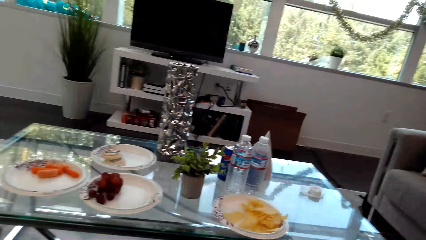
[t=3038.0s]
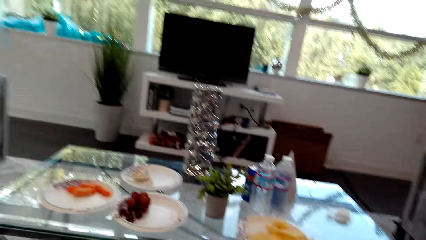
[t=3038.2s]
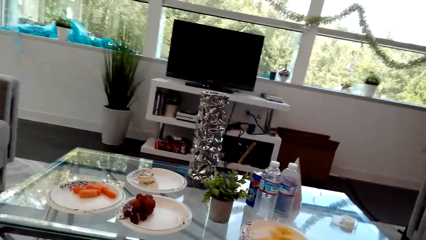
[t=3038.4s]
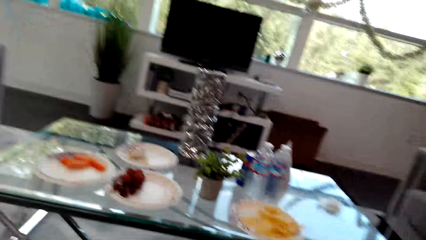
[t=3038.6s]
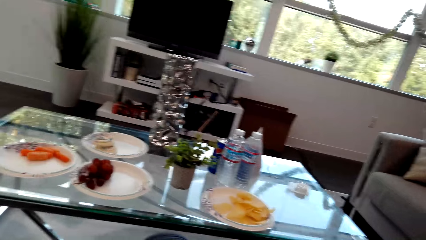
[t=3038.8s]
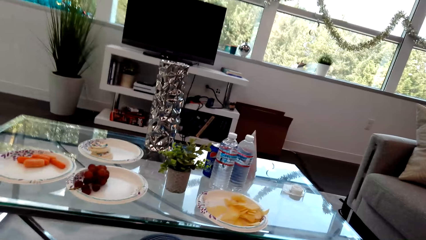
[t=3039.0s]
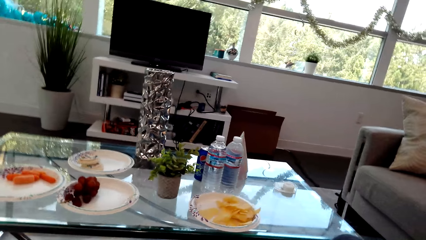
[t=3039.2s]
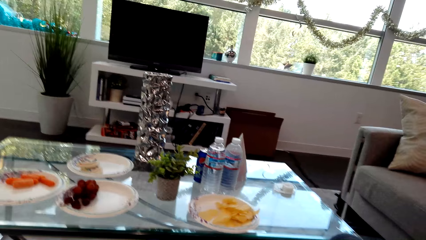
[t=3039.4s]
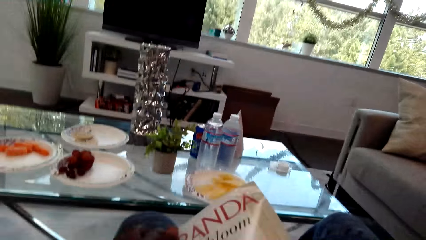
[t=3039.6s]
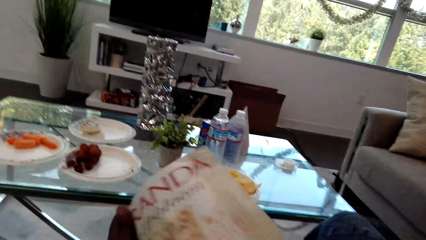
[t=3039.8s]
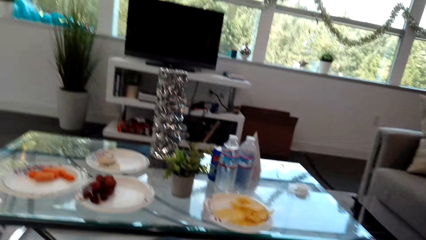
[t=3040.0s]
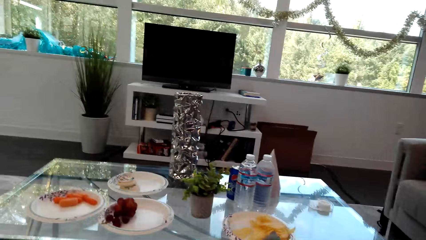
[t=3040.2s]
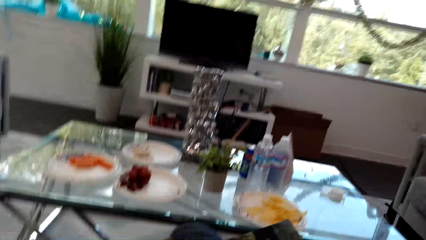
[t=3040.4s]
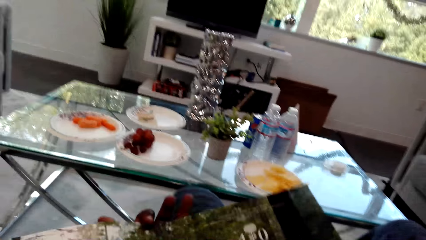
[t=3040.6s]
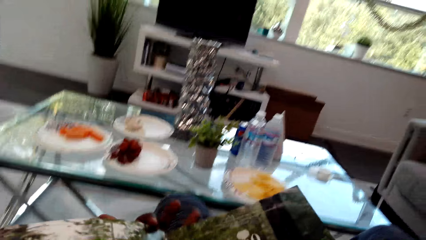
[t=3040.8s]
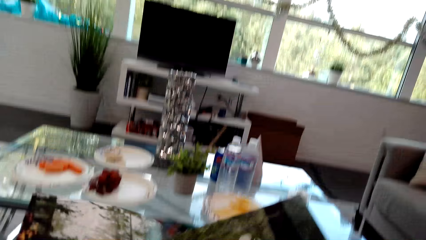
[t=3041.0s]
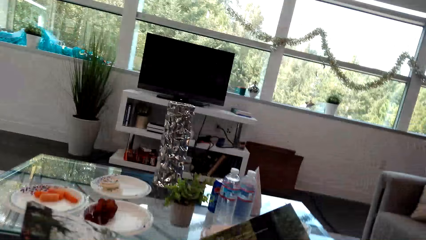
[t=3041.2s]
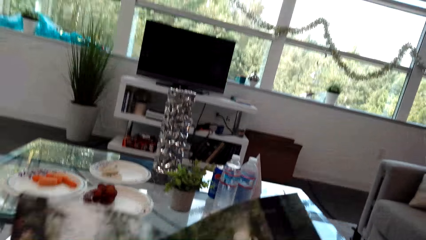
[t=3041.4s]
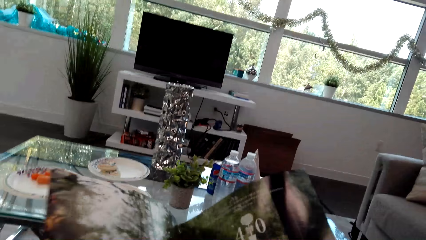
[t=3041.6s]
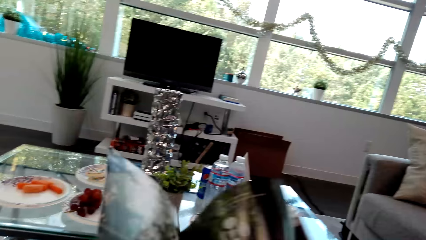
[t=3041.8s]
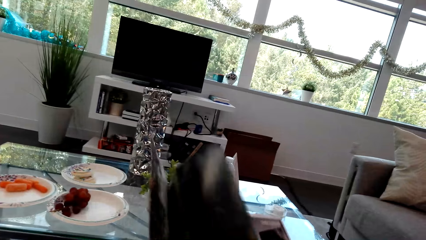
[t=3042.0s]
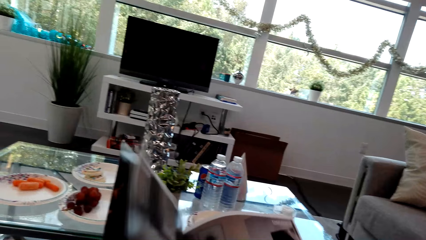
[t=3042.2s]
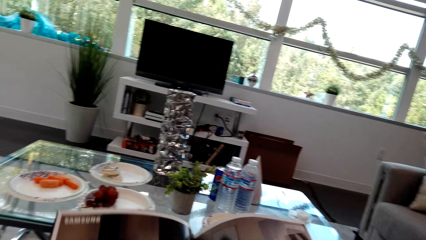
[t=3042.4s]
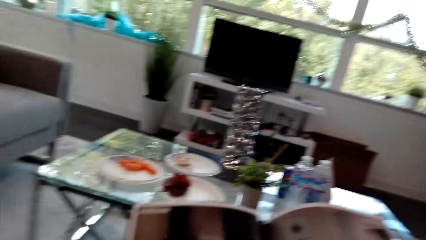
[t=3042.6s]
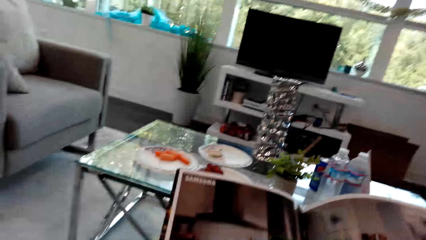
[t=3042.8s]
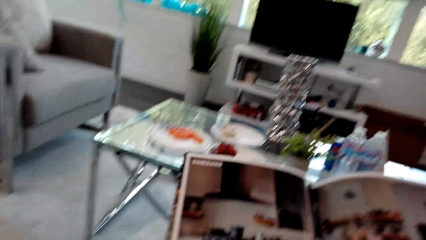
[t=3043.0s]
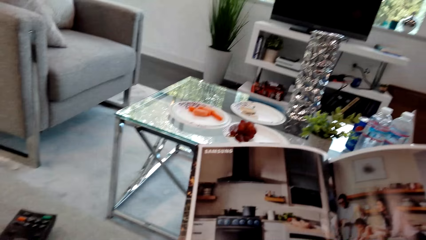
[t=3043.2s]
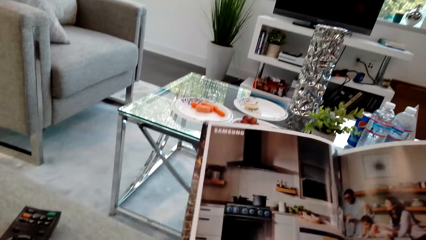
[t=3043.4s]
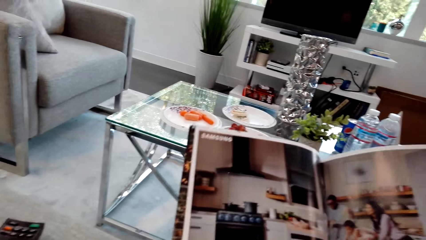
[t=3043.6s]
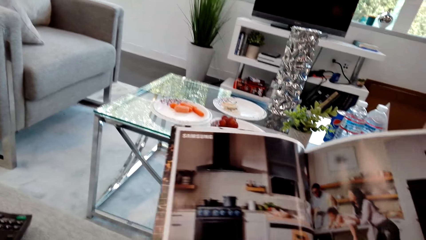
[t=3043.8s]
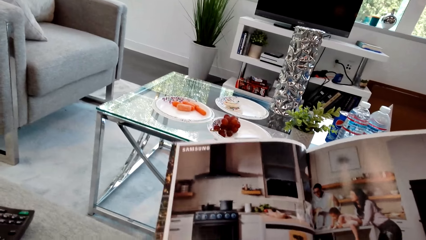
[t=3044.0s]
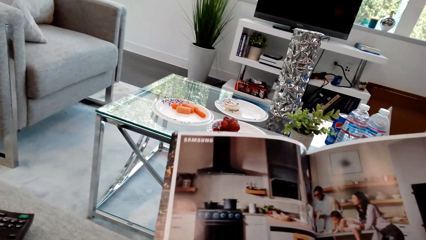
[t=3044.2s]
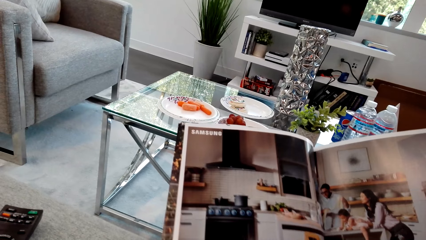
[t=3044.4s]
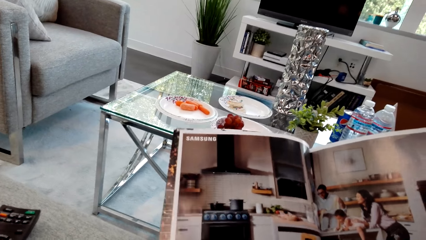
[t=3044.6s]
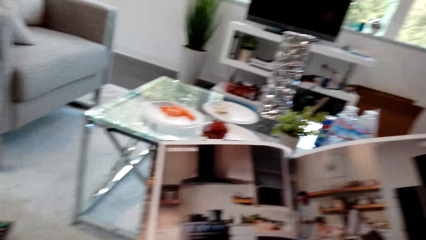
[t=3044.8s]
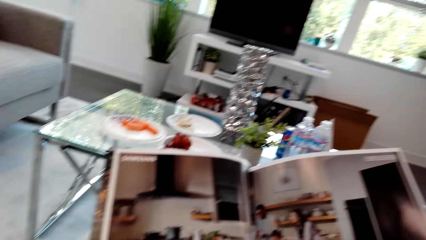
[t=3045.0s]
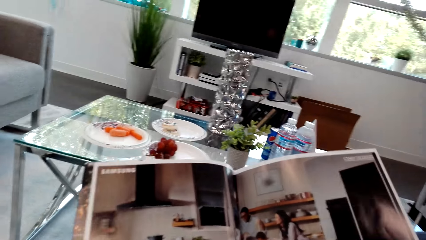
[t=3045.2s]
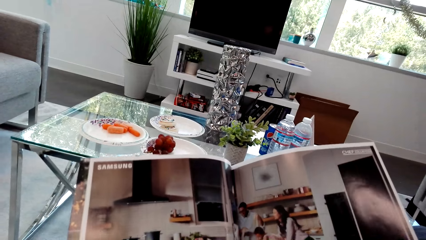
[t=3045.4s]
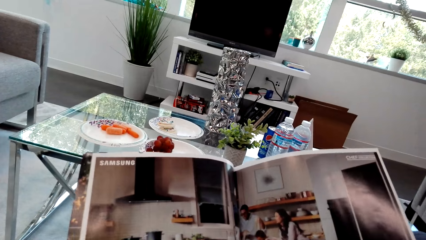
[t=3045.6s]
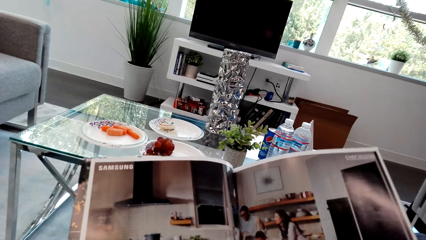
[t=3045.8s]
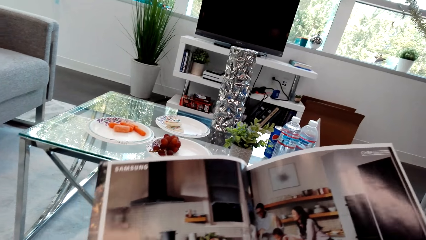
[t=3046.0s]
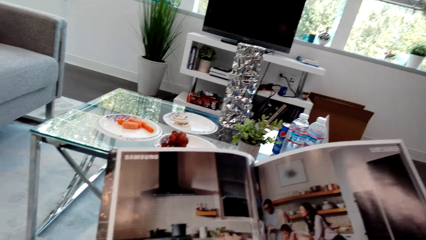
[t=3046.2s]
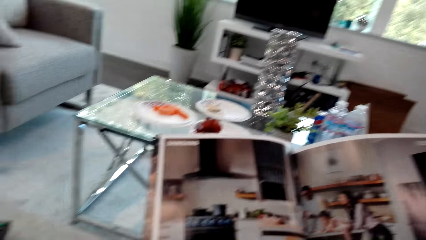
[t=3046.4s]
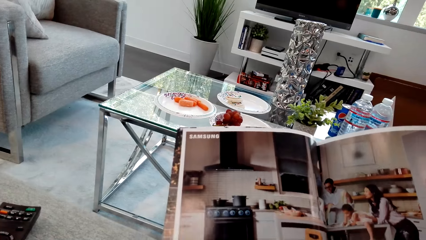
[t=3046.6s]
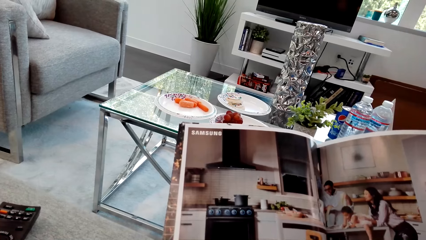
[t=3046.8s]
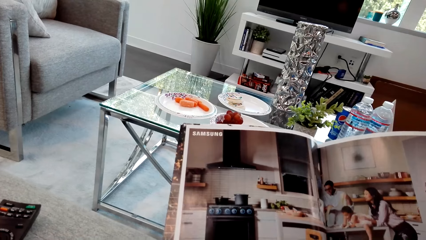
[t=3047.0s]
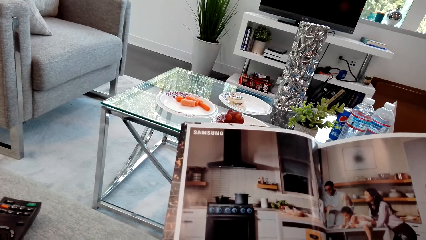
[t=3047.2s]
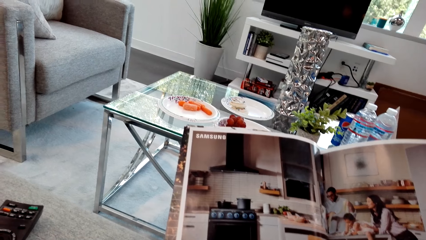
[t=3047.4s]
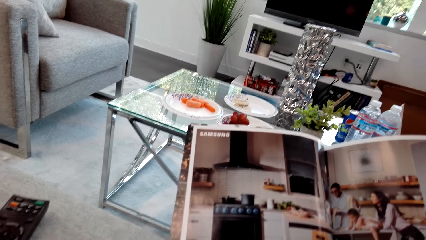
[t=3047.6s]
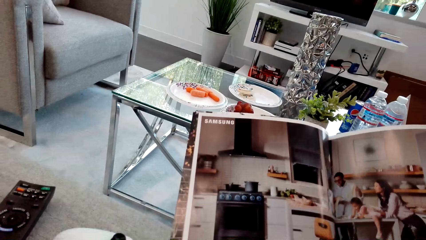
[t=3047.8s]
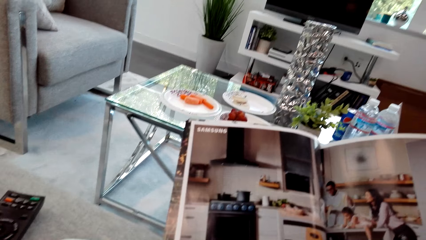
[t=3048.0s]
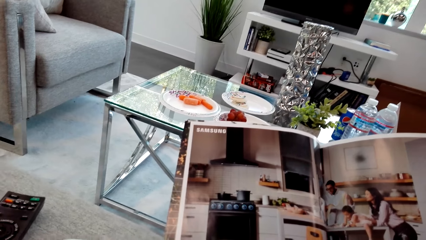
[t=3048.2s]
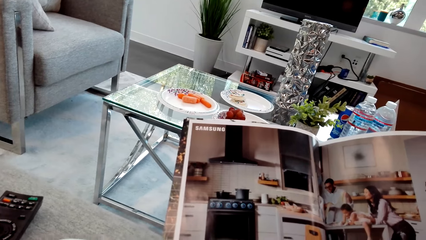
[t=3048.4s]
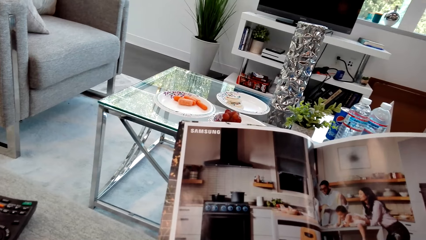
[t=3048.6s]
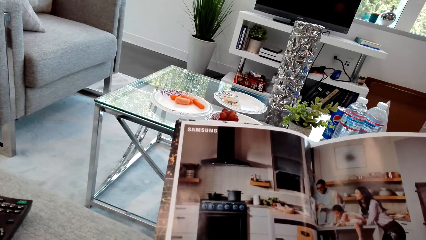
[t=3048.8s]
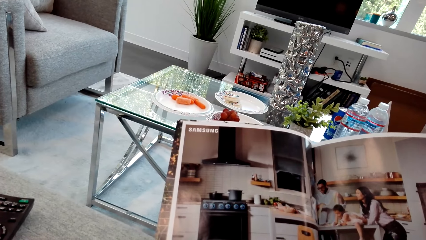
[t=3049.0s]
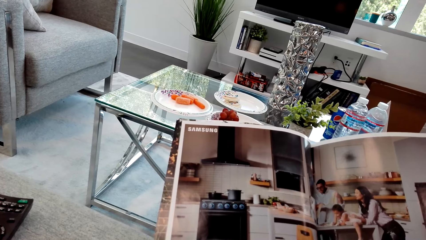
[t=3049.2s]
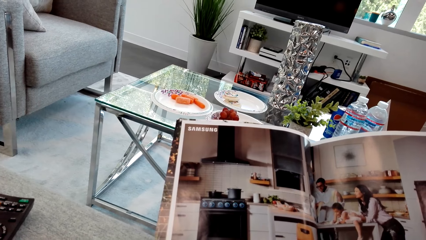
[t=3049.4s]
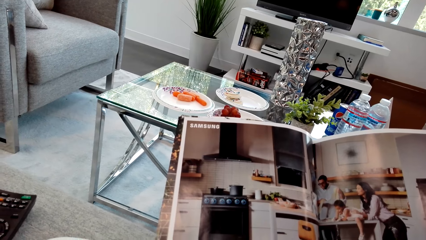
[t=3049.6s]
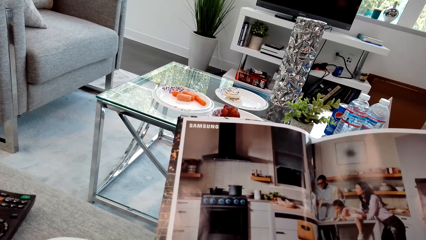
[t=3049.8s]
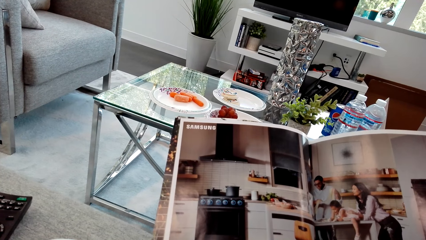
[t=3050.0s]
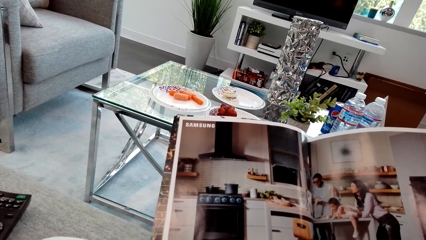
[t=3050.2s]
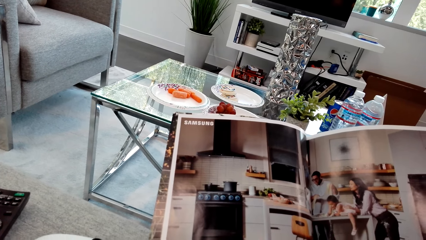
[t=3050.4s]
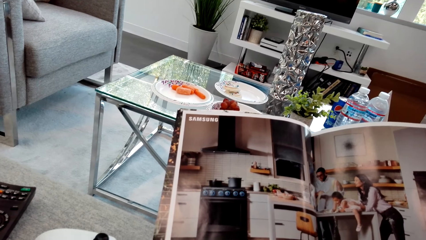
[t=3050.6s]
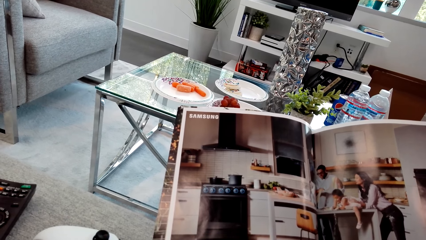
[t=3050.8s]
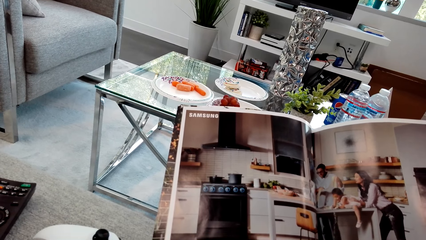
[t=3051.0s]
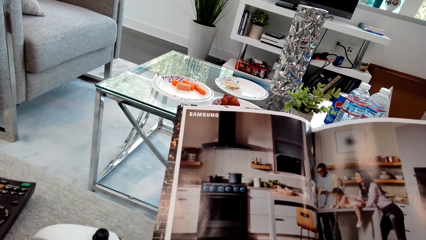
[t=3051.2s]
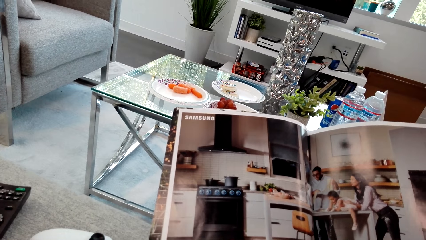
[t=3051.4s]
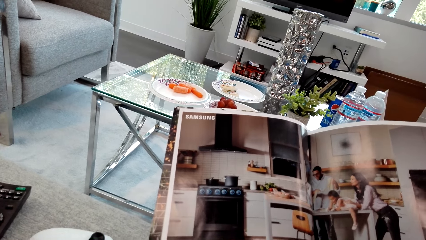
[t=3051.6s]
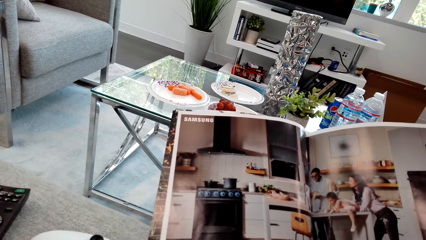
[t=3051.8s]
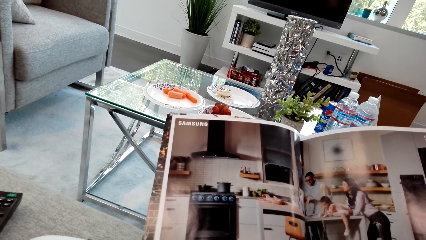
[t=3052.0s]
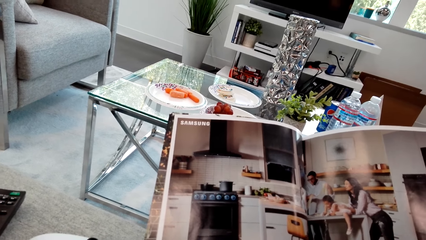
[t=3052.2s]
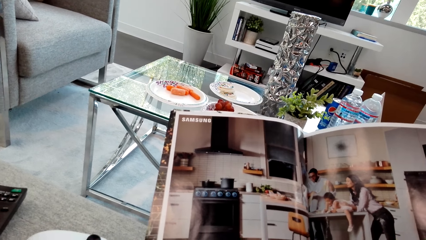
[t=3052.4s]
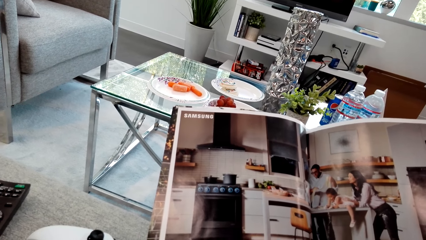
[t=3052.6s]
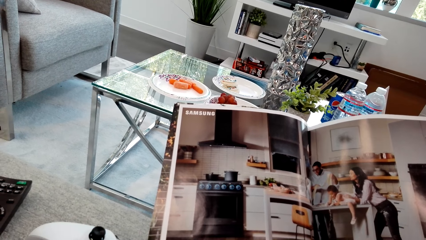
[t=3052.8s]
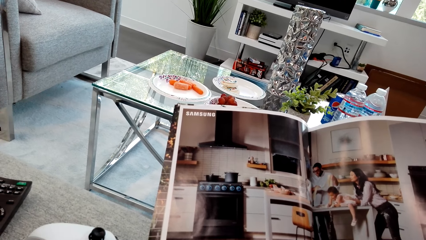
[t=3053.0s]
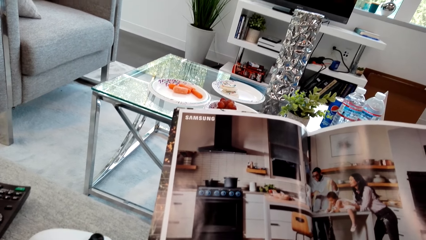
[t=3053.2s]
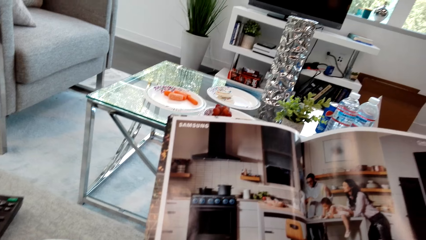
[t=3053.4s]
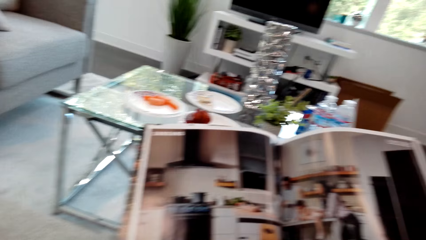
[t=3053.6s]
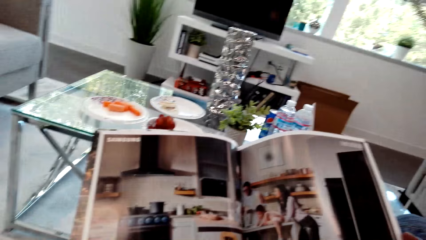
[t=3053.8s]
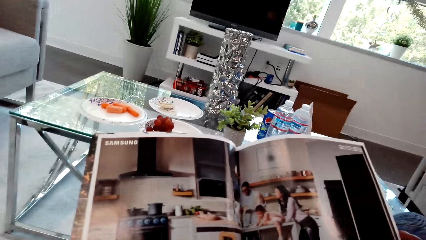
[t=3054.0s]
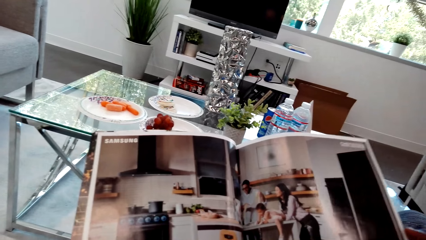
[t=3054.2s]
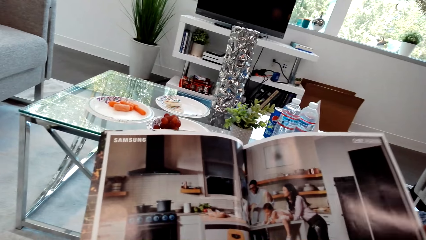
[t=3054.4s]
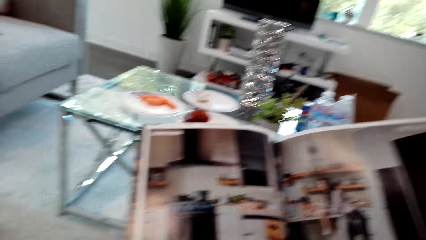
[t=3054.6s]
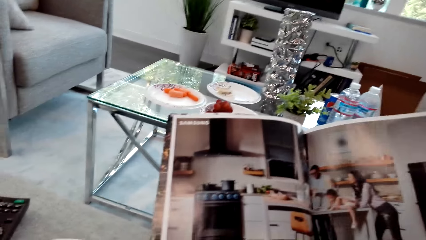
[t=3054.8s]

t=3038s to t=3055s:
The camera wearer peruses a book. They flip the magazine pages. They read the book.
